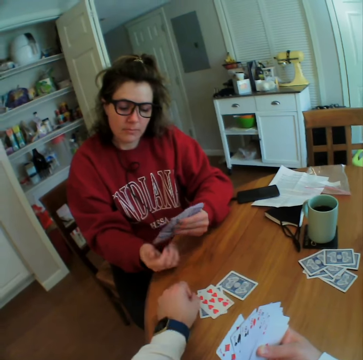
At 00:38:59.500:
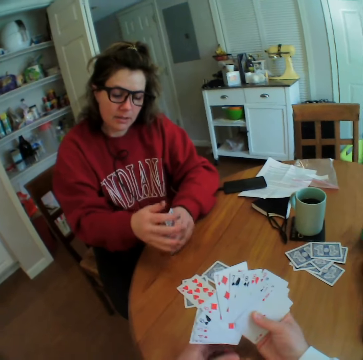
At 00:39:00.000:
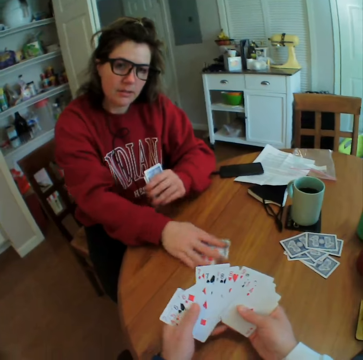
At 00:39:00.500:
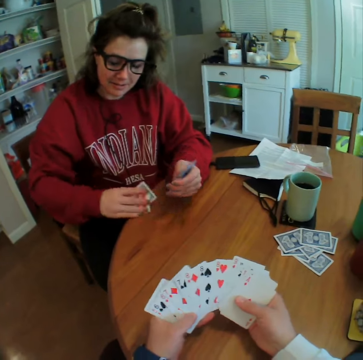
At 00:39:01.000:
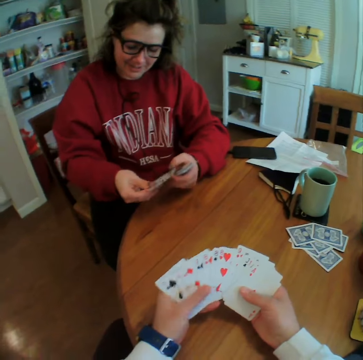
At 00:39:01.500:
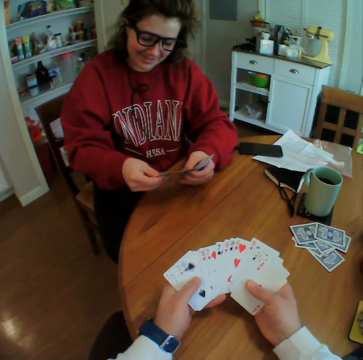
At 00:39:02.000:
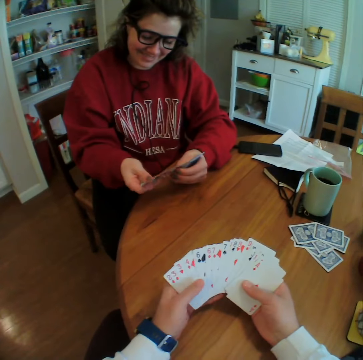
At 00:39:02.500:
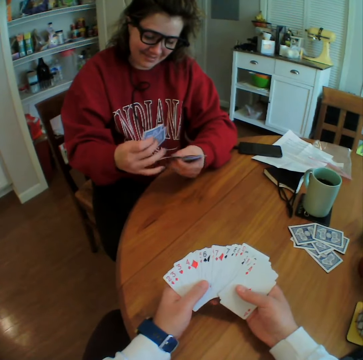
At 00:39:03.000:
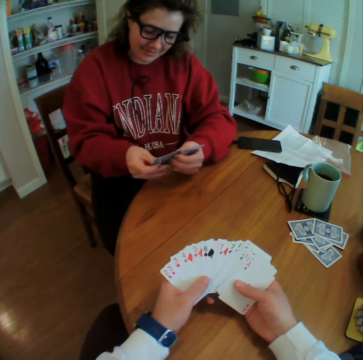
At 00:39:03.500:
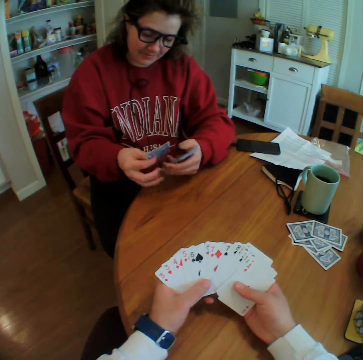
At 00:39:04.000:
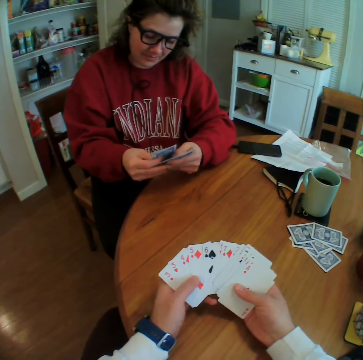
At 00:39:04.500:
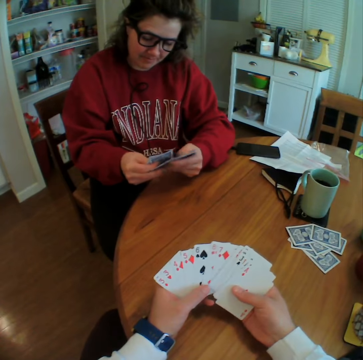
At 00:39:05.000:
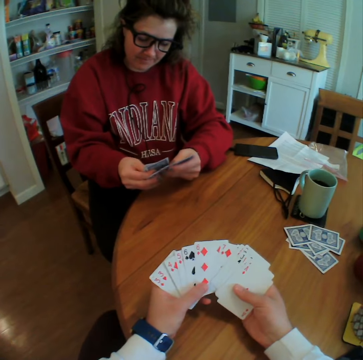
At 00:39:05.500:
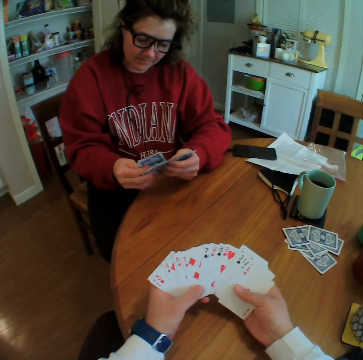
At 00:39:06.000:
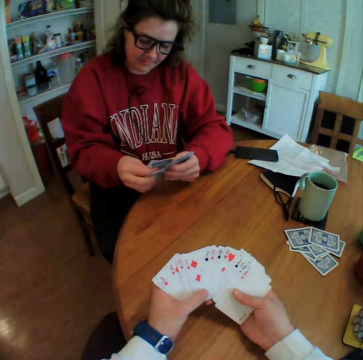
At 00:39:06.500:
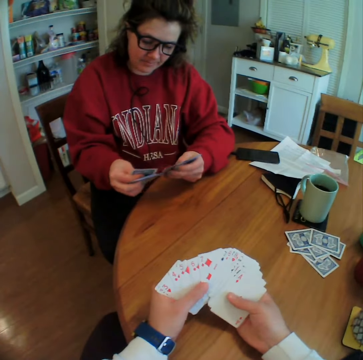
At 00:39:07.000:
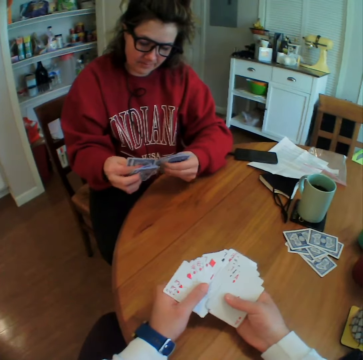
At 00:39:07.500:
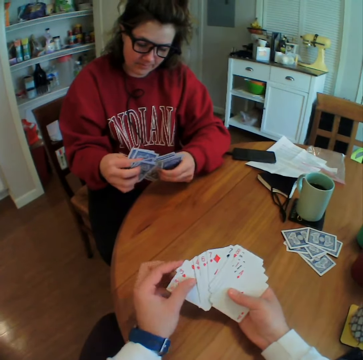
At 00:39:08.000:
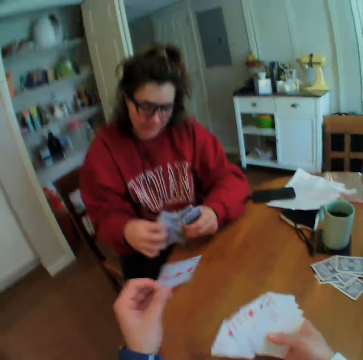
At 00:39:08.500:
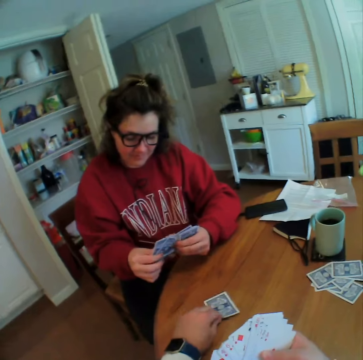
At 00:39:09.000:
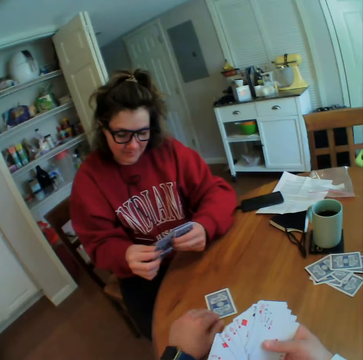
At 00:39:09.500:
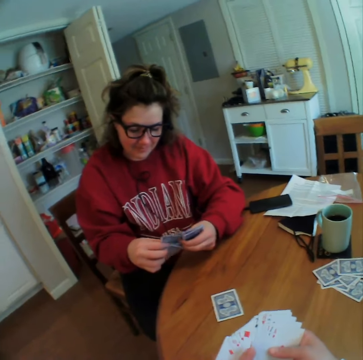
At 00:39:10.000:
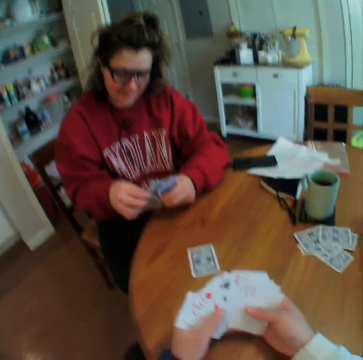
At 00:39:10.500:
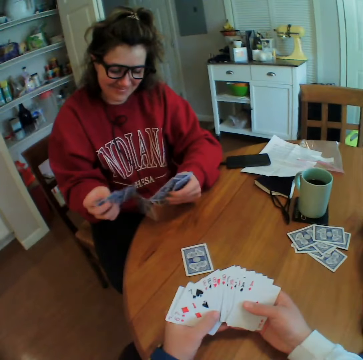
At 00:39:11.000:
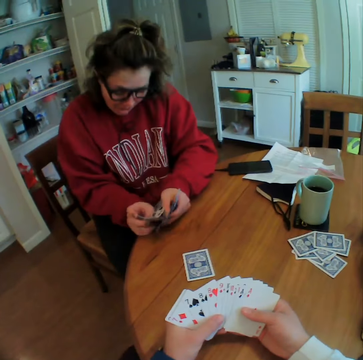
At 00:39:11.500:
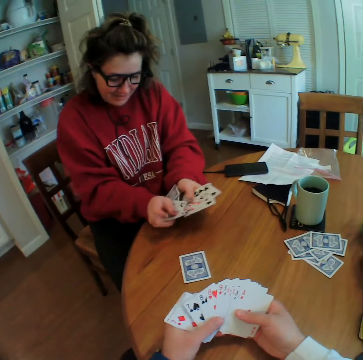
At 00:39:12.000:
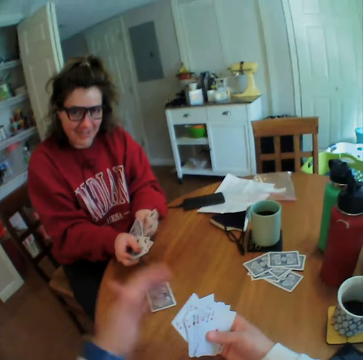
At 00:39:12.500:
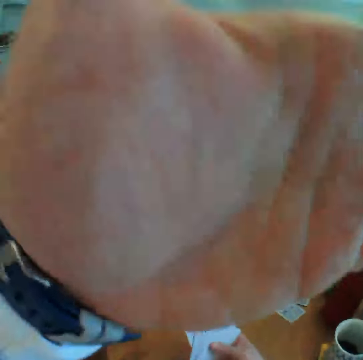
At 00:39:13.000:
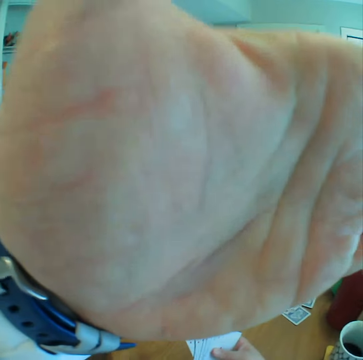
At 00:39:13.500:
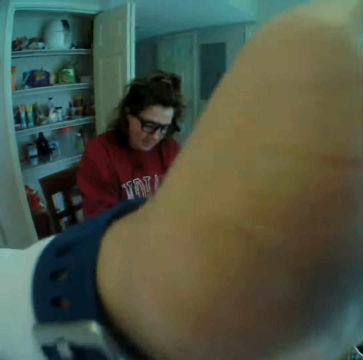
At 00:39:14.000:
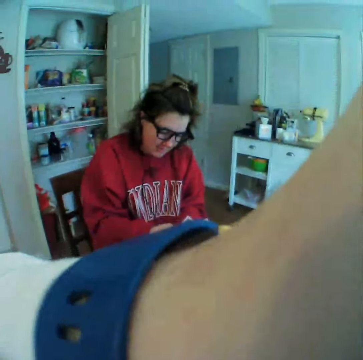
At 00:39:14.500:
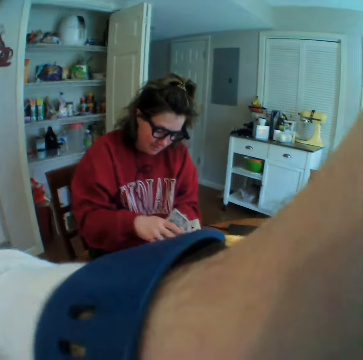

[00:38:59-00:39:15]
The camera wearer puts a card down. The lady collects the cards. The camera wearer reshuffles the cards. The lady shuffles the cards. The camera wearer puts a card down. He looks at the cards. The lady drops cards accidentally. The camera wearer covers his eyes with his hands. He adjusts the camera.

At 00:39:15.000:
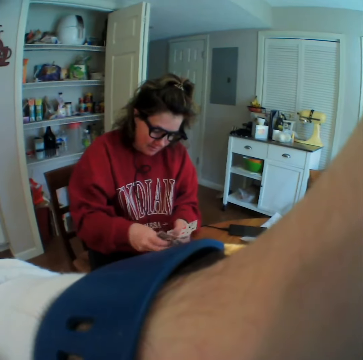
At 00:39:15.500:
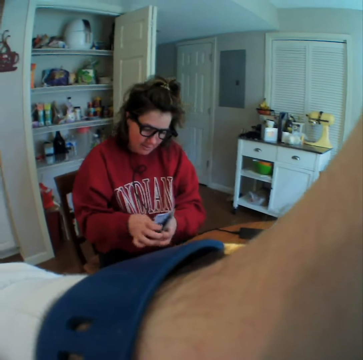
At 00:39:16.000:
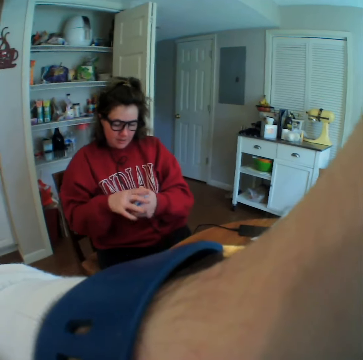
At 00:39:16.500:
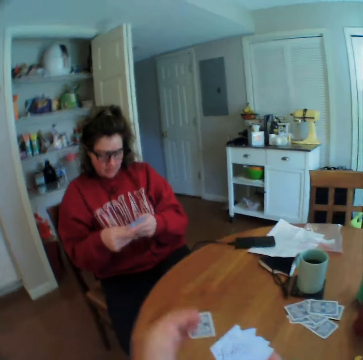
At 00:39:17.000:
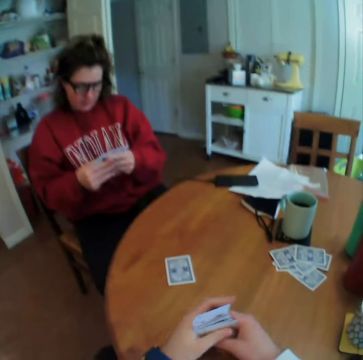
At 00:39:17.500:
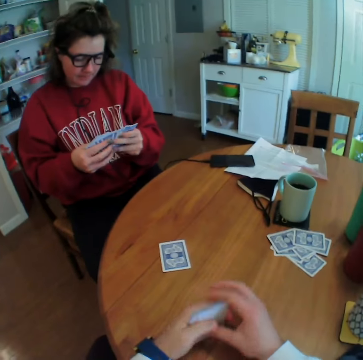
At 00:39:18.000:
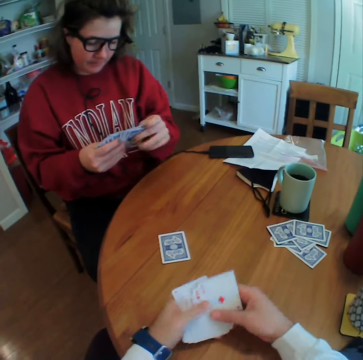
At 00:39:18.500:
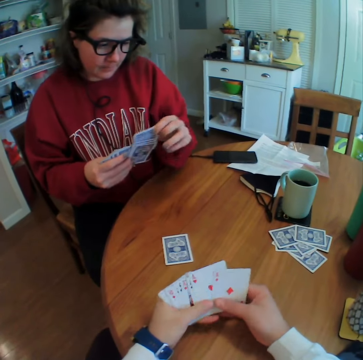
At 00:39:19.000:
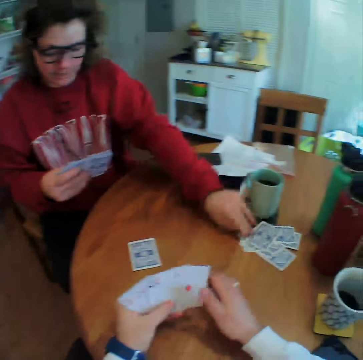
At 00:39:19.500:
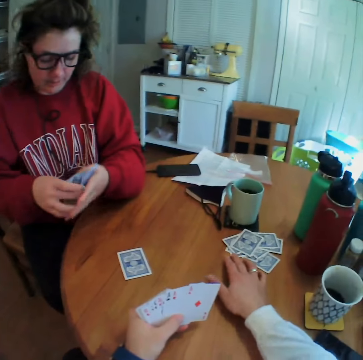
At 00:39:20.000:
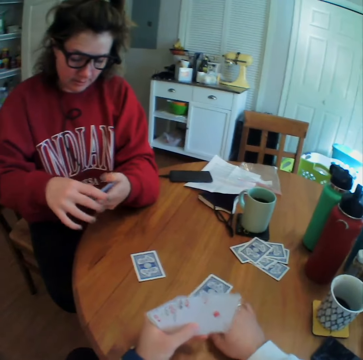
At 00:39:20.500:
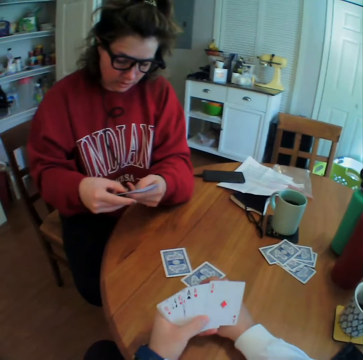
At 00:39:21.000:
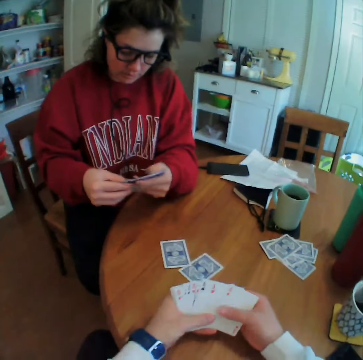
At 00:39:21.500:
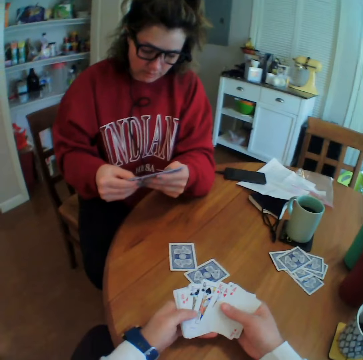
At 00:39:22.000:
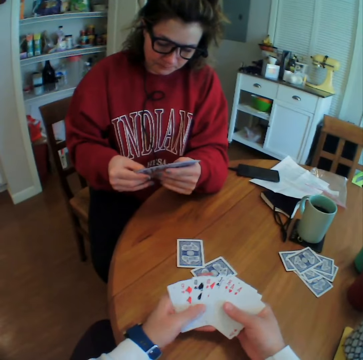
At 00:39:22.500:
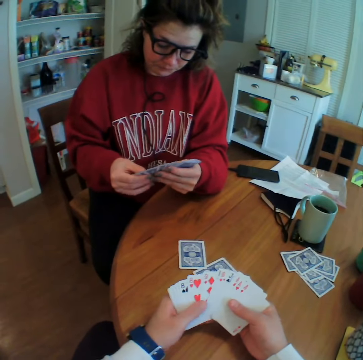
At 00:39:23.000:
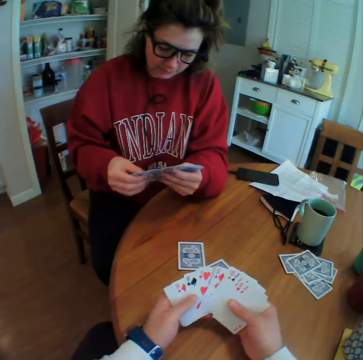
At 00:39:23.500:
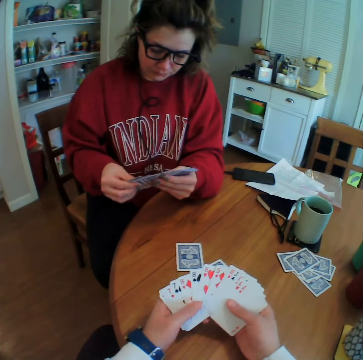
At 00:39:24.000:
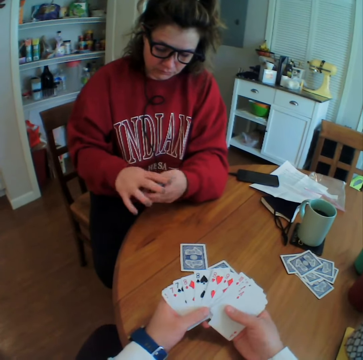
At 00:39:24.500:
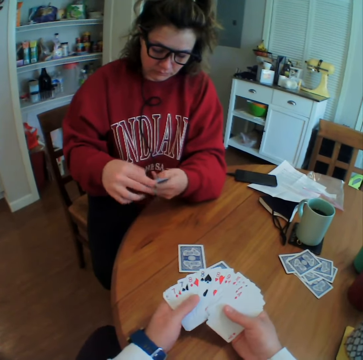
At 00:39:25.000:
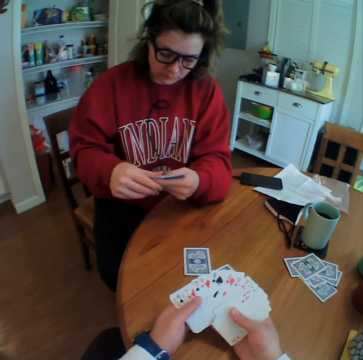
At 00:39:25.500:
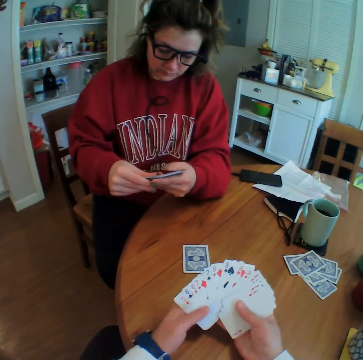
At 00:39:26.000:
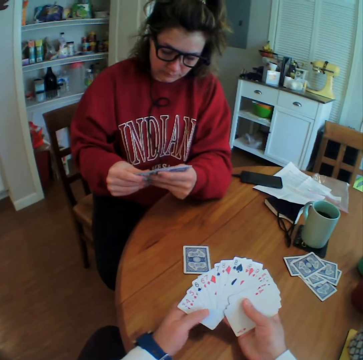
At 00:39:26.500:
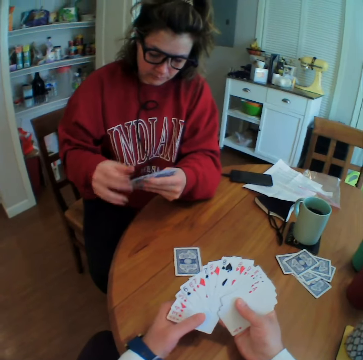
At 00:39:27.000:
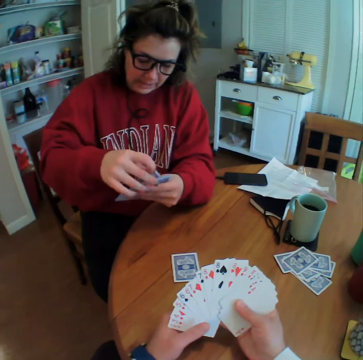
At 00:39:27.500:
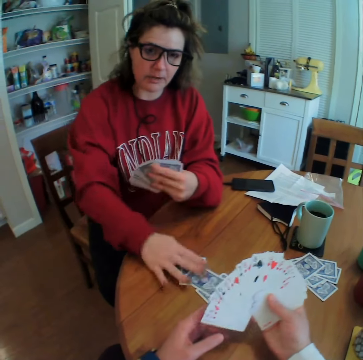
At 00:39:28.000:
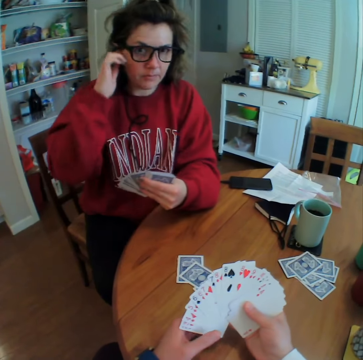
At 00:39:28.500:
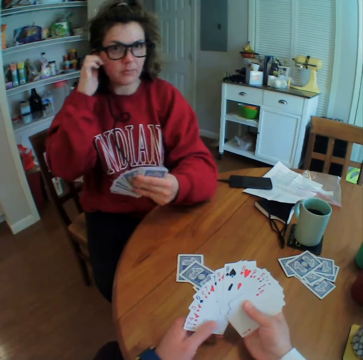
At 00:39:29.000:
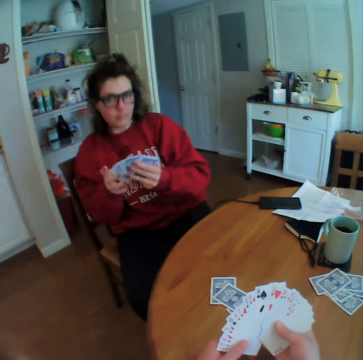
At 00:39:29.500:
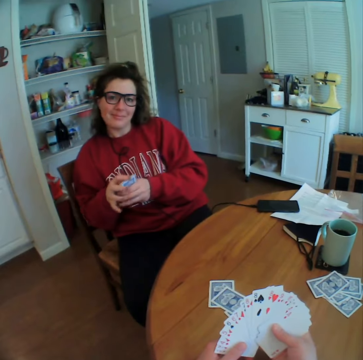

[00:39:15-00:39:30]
The lady arranges her cards. The camera wearer removes his hand from his eyes. He reshuffles the cards and spreads the cards on his hand. The lady puts a card down. The camera wearer moves a card on the table and spreads the cards on his hand. The lady spreads cards on her hand, folds her cards, spreads cards on her hand and puts a card down. The camera wearer talks to the lady.

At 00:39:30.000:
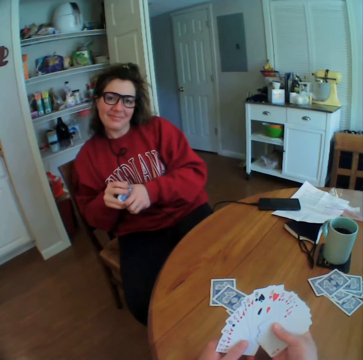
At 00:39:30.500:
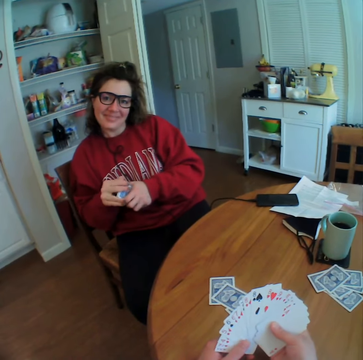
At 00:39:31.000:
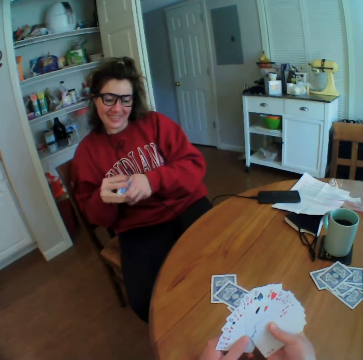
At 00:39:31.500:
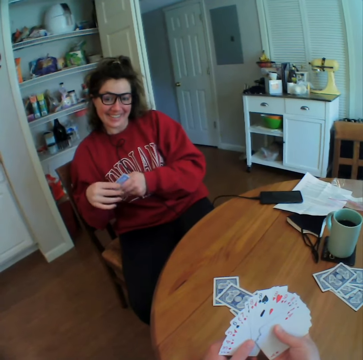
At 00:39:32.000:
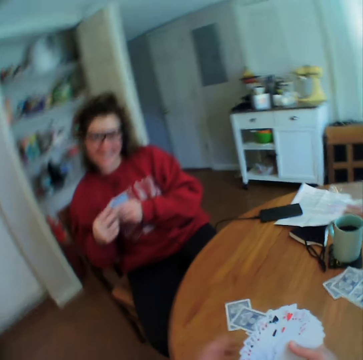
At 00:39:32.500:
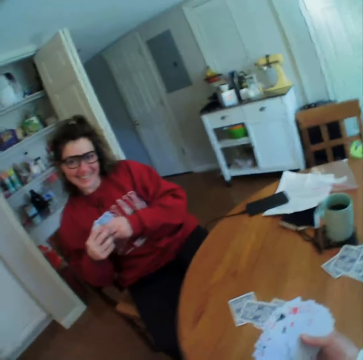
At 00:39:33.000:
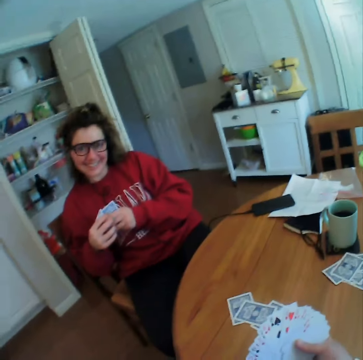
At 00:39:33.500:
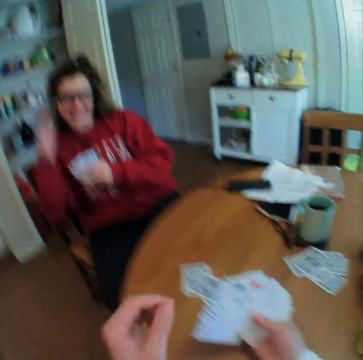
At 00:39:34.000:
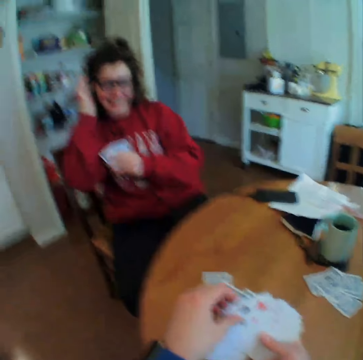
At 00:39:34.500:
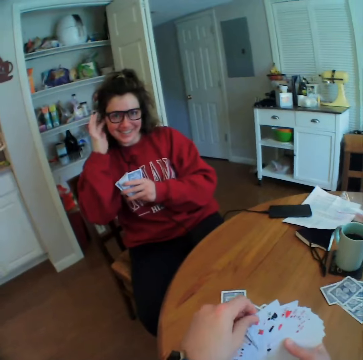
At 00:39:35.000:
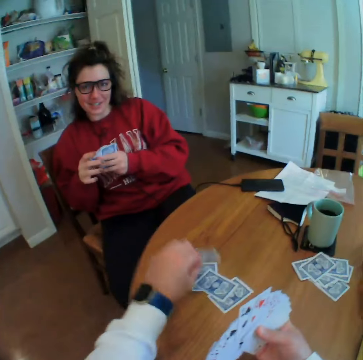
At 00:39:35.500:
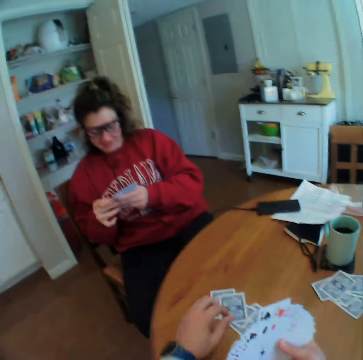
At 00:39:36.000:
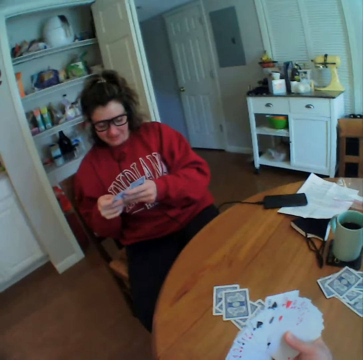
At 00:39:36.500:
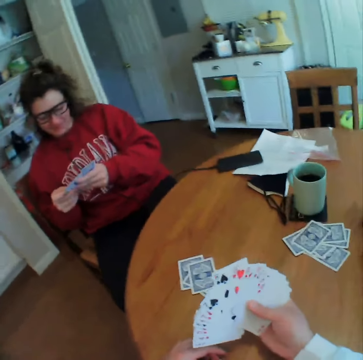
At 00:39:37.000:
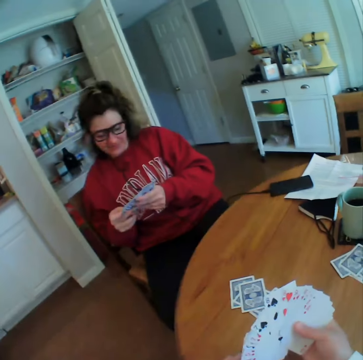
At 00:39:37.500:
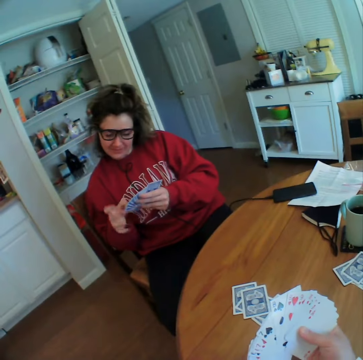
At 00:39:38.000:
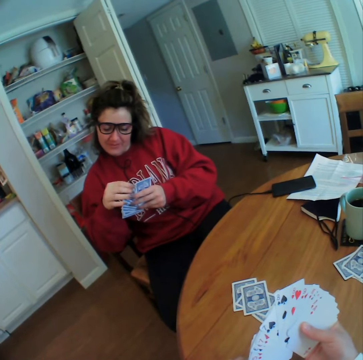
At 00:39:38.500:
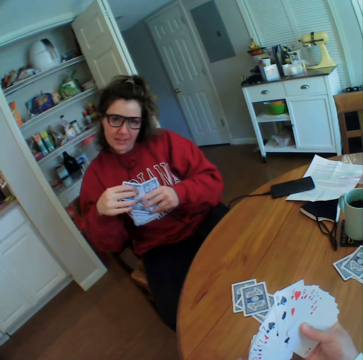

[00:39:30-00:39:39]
The lady folds her cards. The camera wearer puts a card down. They talk to the lady.
